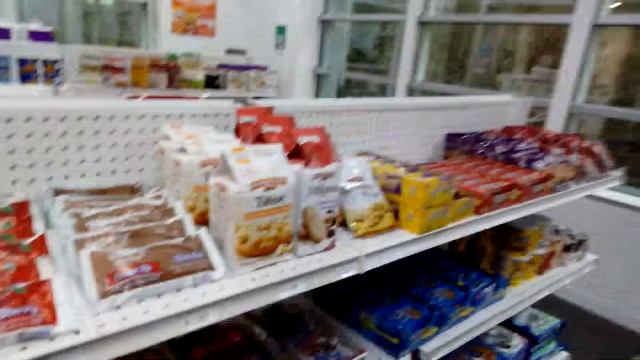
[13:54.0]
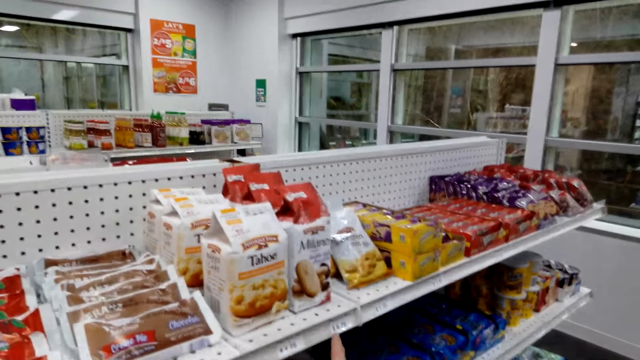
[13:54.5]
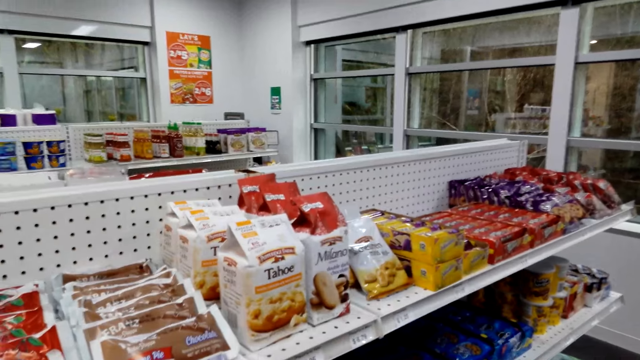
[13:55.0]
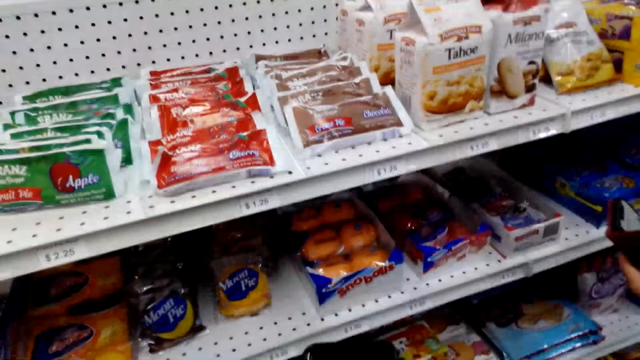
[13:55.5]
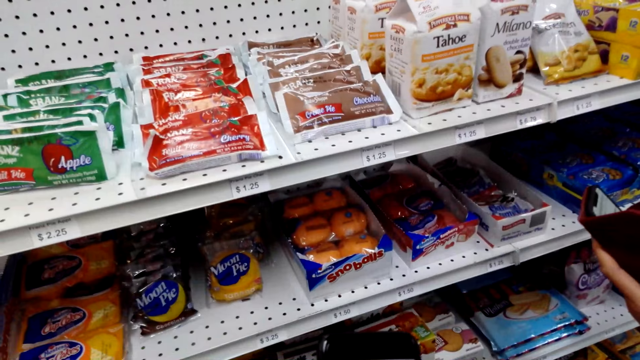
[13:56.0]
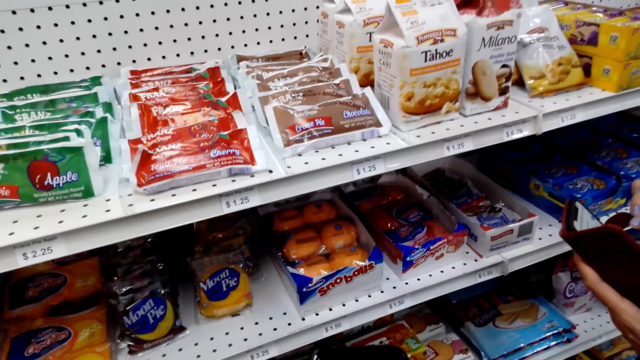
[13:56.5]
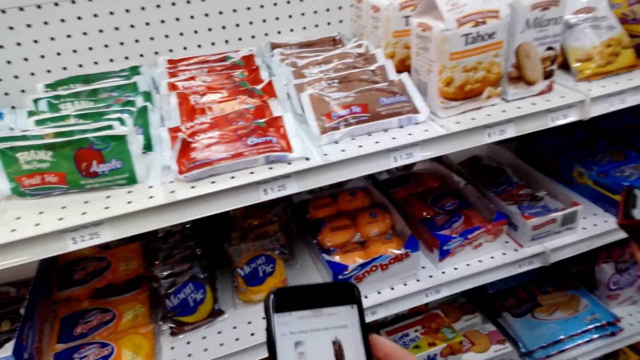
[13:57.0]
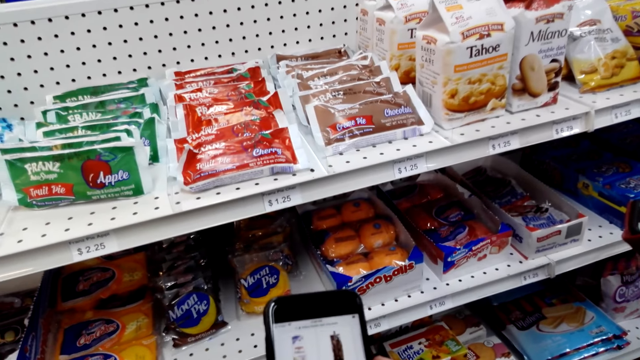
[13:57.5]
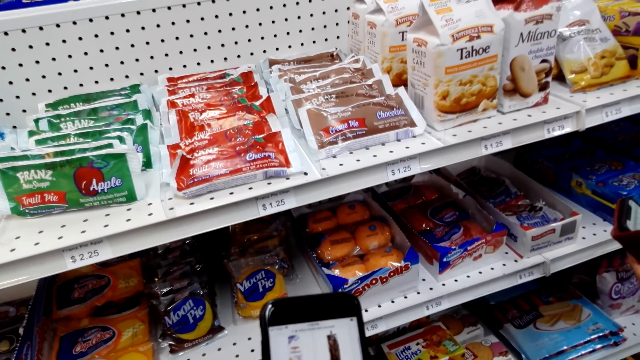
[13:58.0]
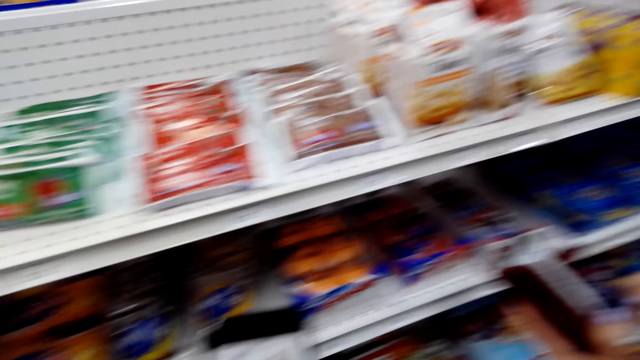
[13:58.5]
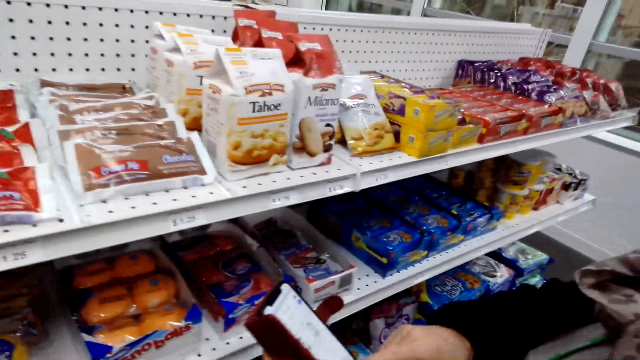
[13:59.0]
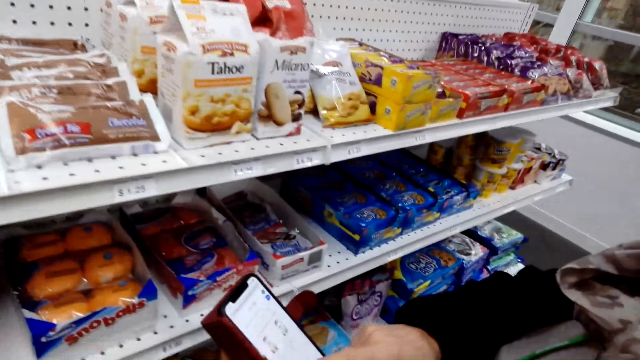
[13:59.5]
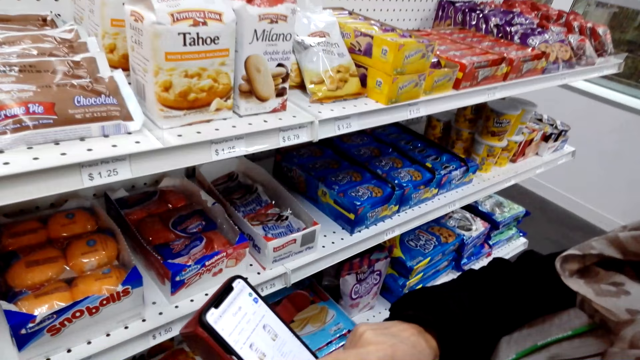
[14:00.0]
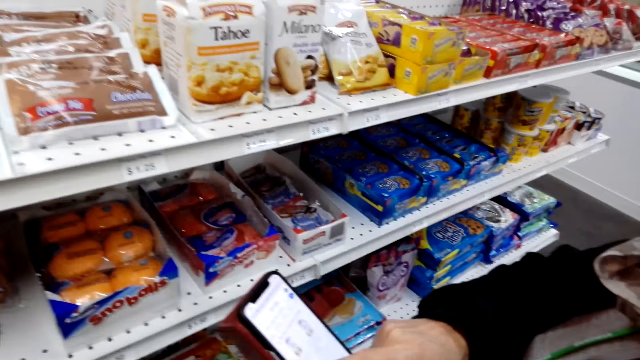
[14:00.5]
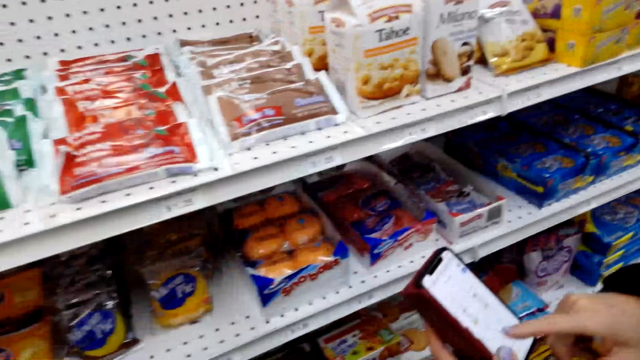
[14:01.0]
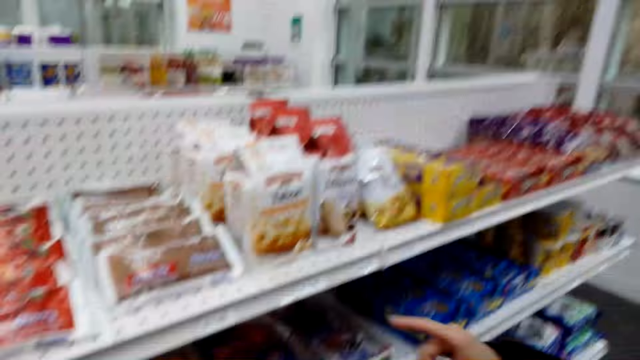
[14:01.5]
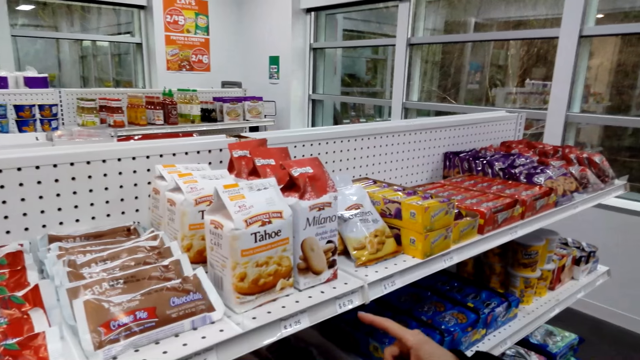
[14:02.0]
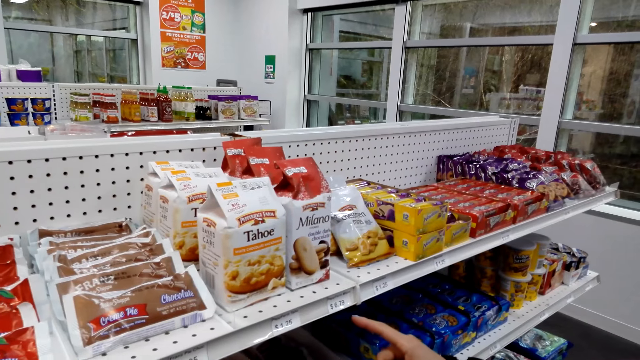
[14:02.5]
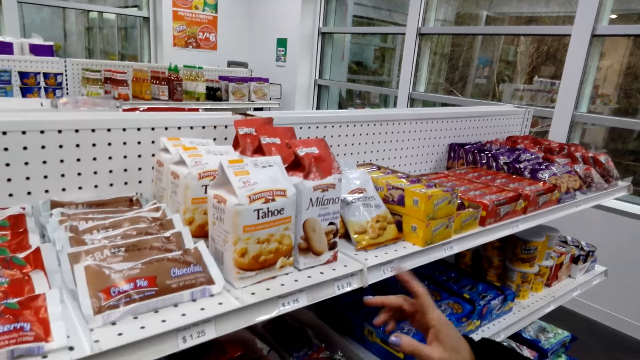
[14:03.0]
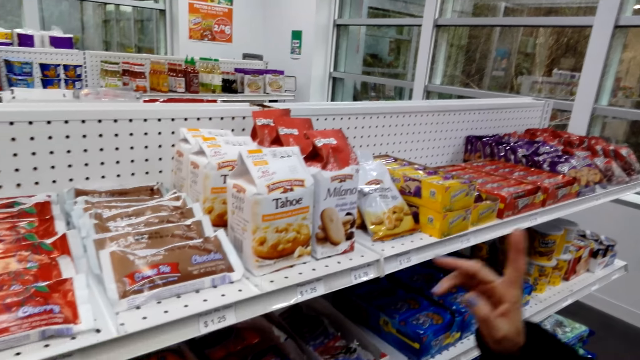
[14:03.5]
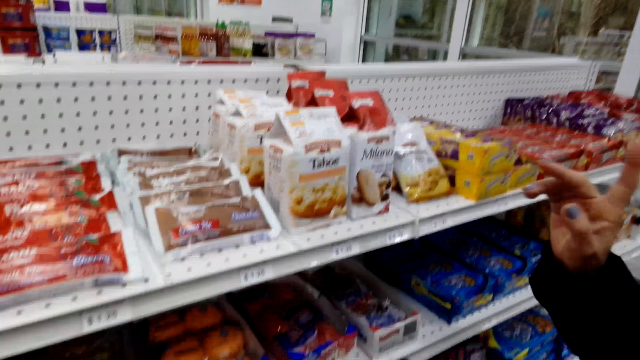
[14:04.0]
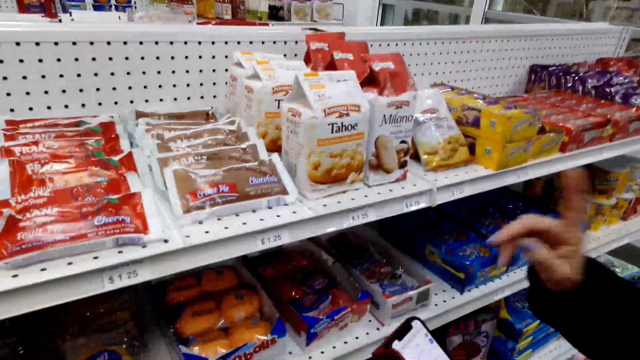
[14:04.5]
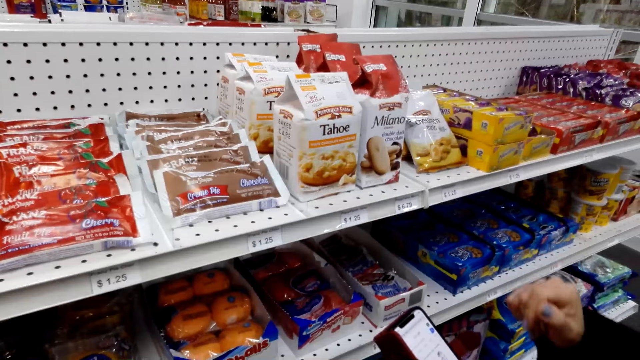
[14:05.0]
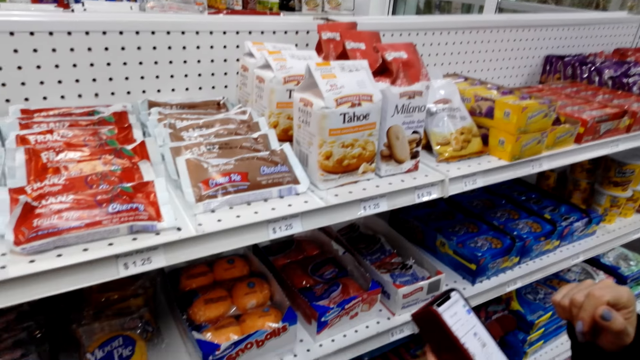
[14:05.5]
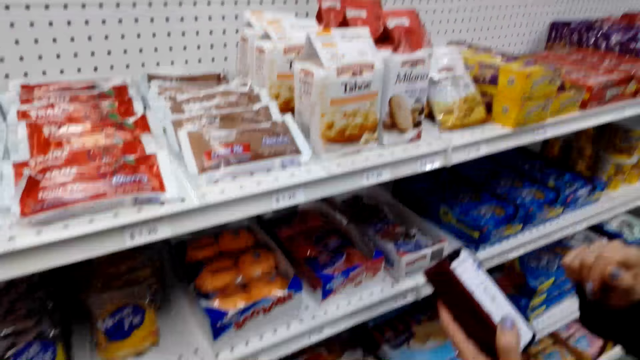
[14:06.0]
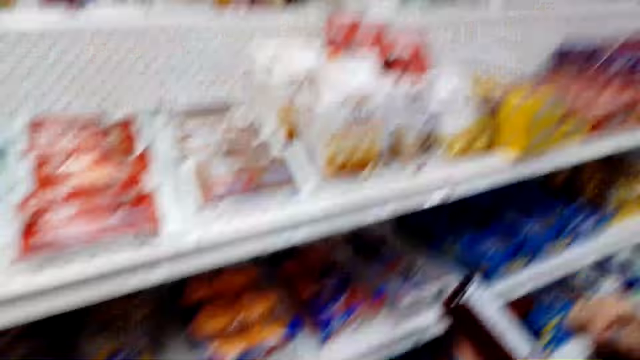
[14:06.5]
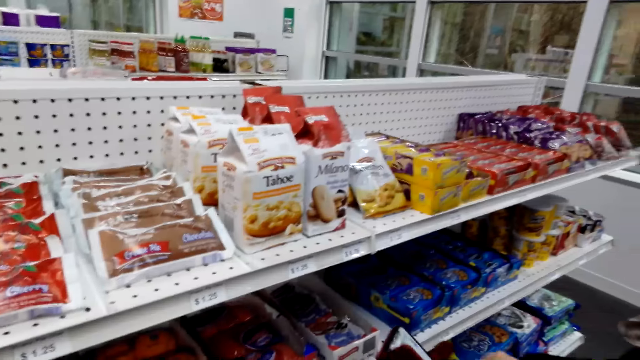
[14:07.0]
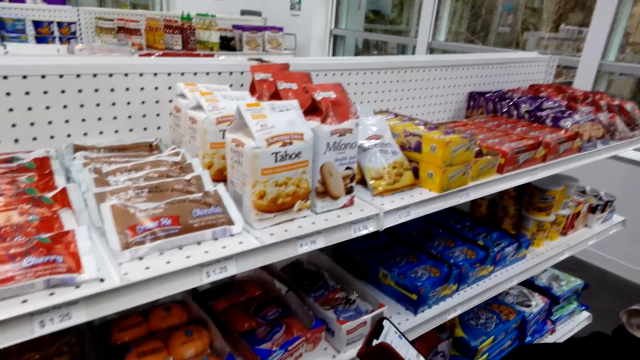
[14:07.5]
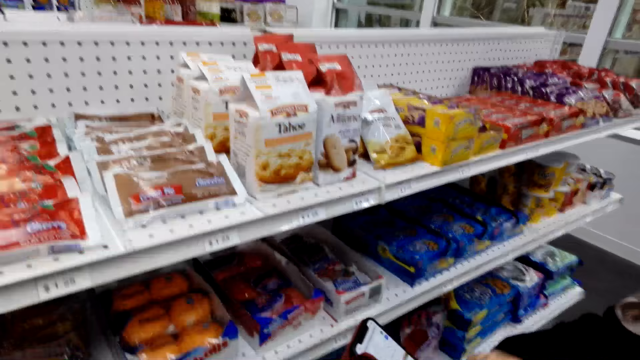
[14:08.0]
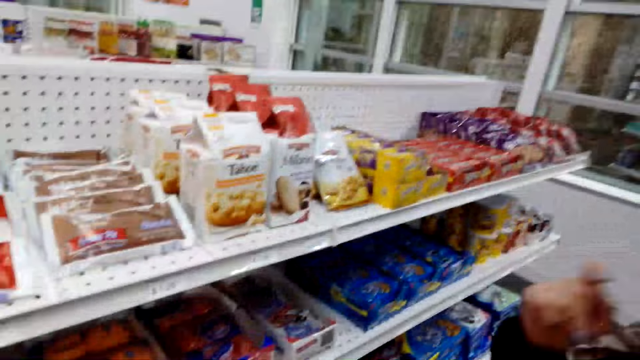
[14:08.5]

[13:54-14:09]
The camera wearer looks around. A woman dials the phone. The camera wearer scrolls the phone. The woman shows the camera wearer the phone. The woman dials the phone, points at the shelf, lifts her hand and demonstrates with her hand. The camera wearer looks around.

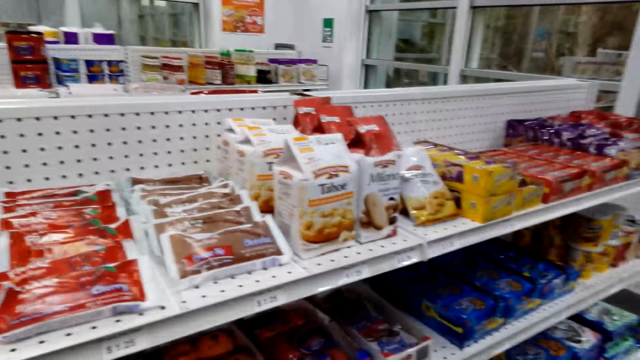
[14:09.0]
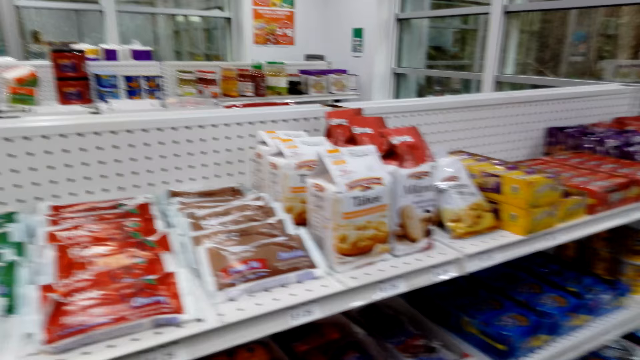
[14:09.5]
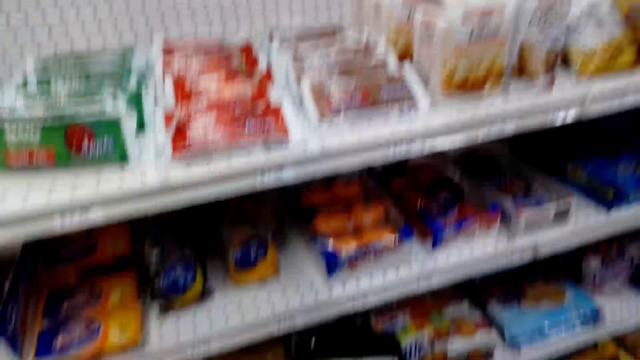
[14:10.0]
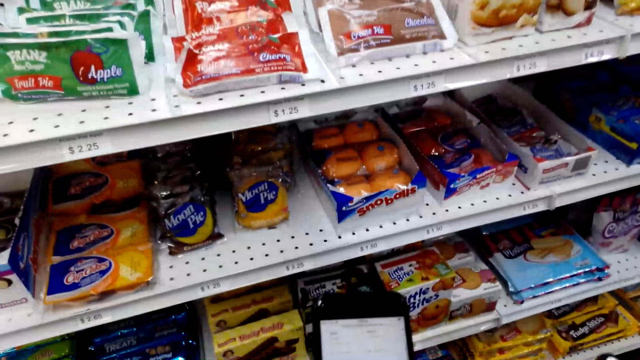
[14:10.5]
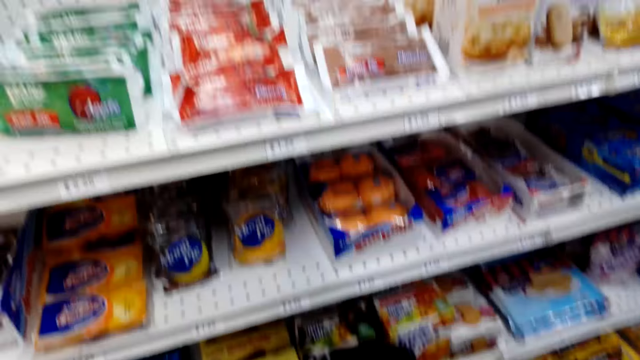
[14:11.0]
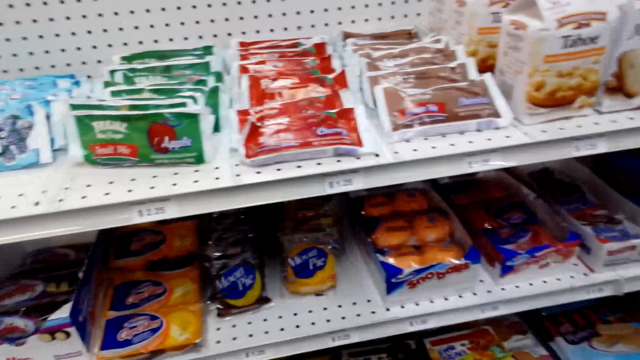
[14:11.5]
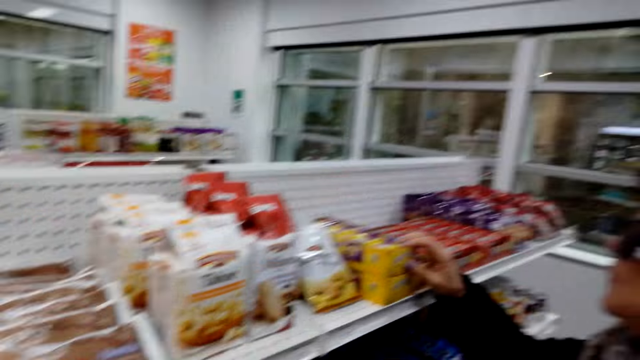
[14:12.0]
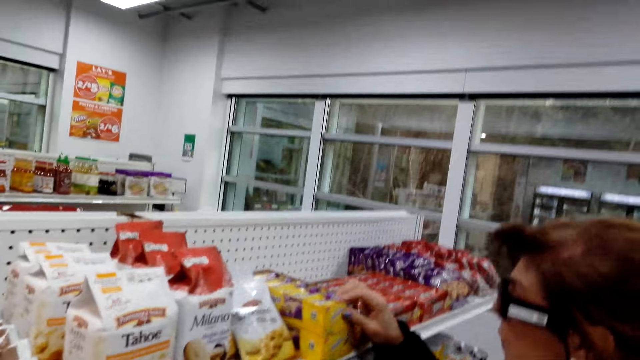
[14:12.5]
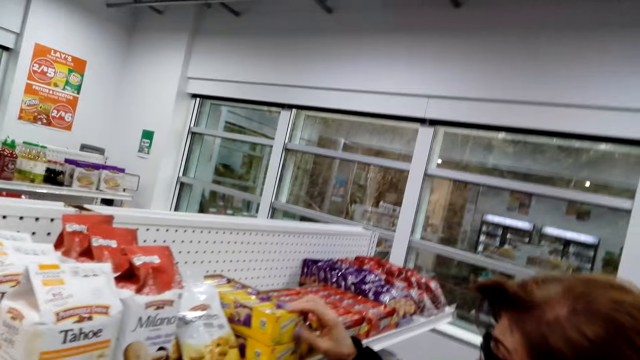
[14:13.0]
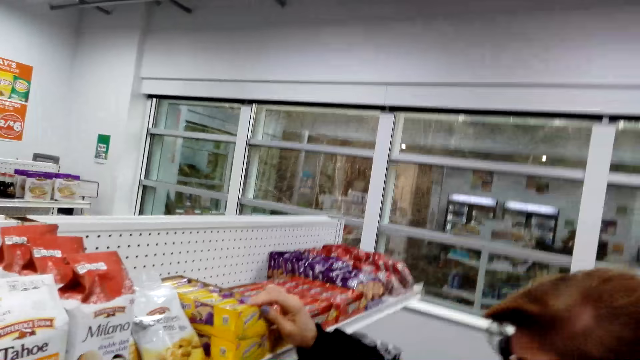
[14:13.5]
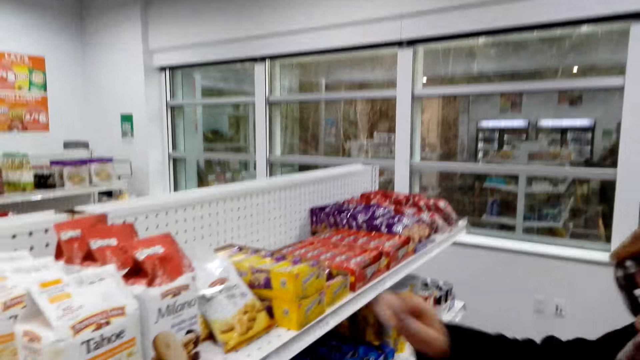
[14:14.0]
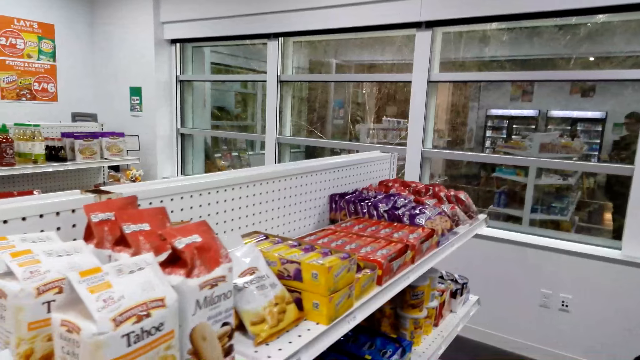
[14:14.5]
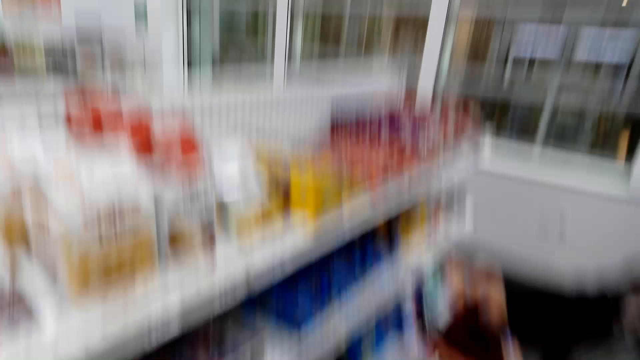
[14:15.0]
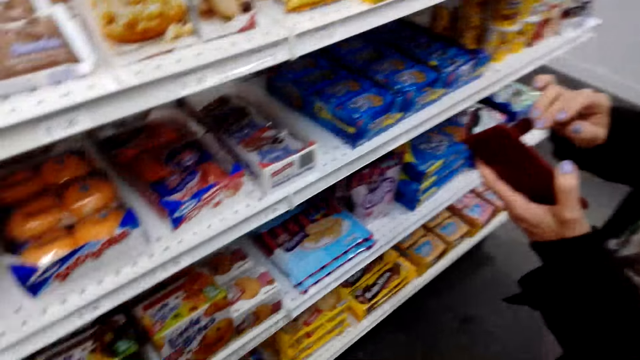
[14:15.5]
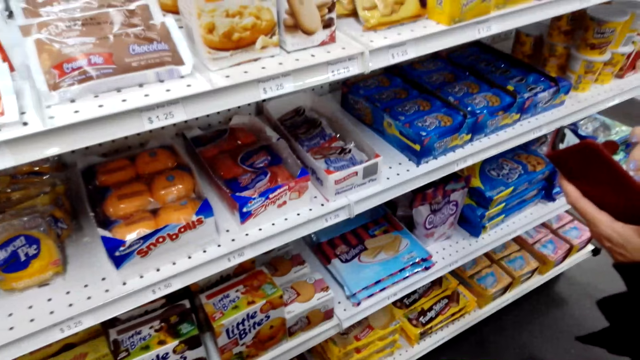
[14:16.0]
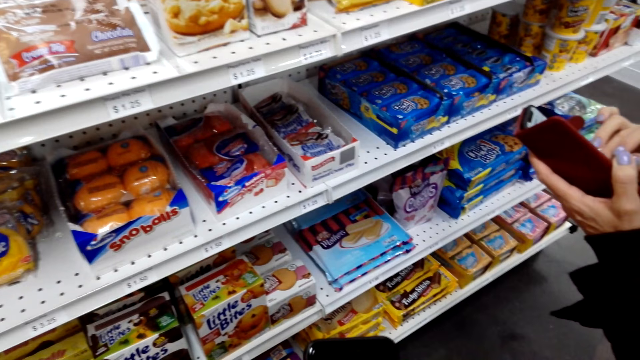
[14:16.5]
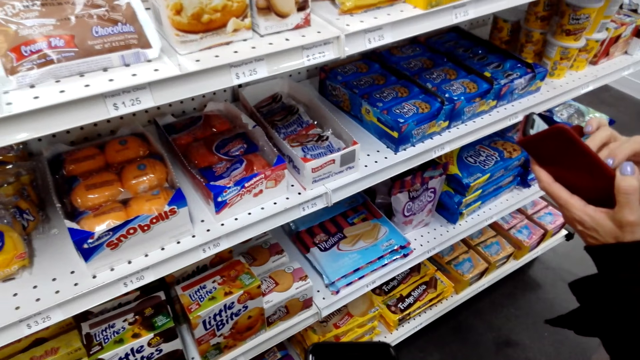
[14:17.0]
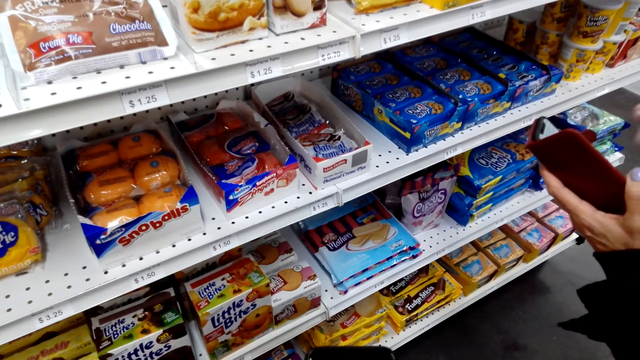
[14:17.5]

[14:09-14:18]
The camera wearer uses the phone. They hold the phone. A woman holds a packet of something. The woman removes her hand from the package. The woman dials the phone.
